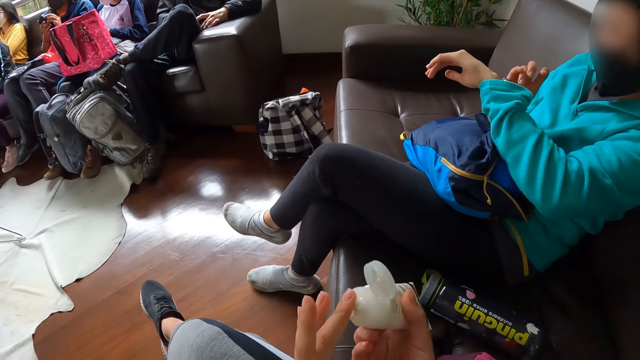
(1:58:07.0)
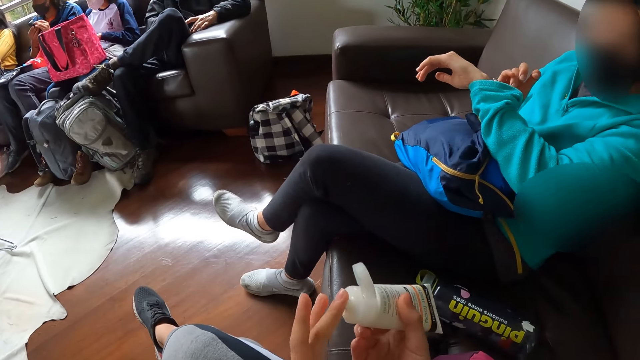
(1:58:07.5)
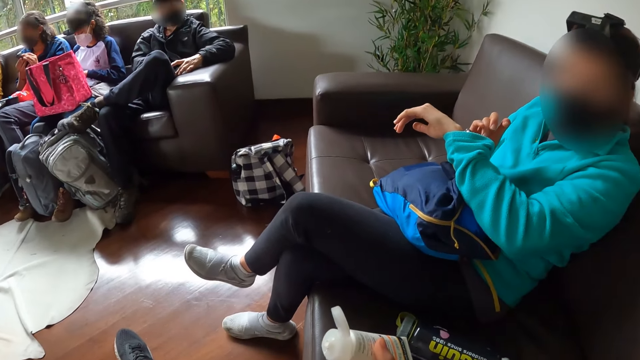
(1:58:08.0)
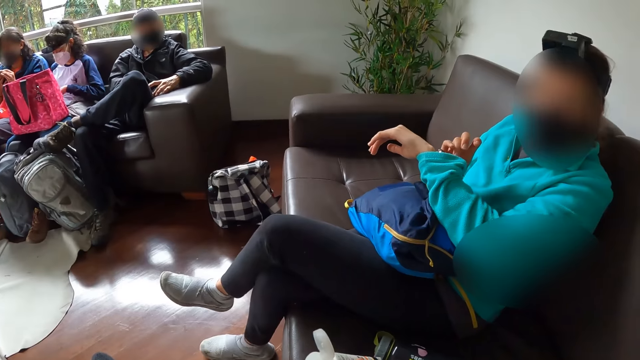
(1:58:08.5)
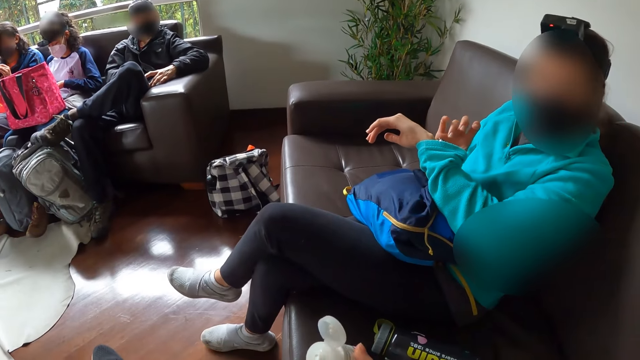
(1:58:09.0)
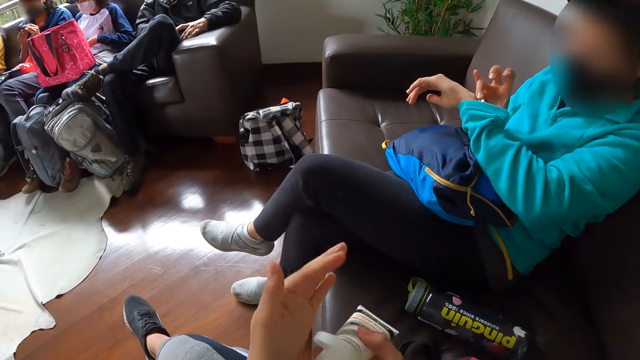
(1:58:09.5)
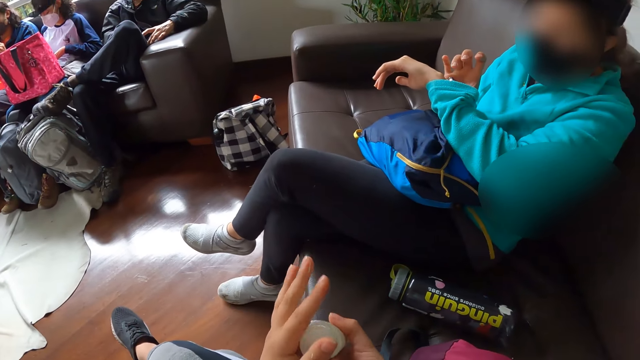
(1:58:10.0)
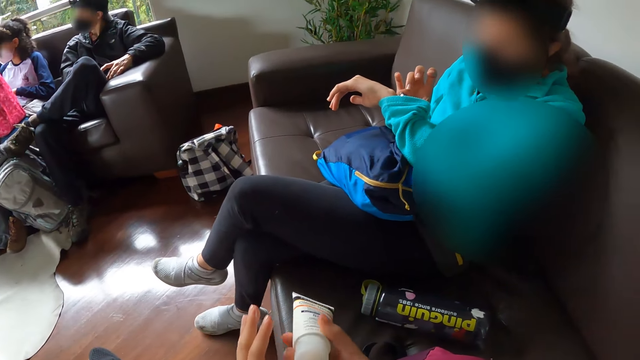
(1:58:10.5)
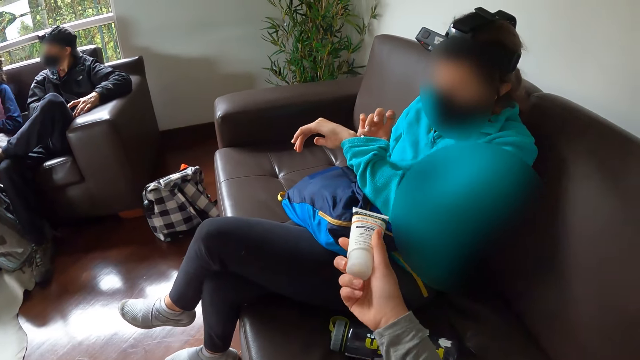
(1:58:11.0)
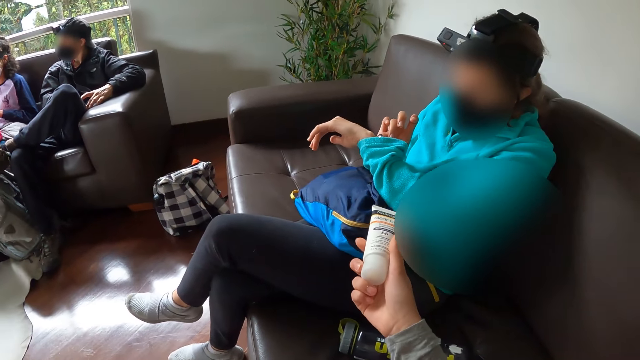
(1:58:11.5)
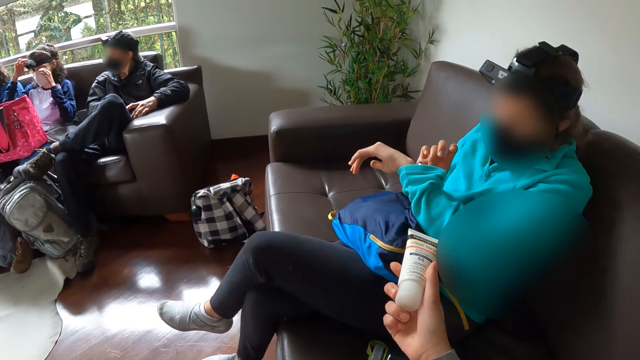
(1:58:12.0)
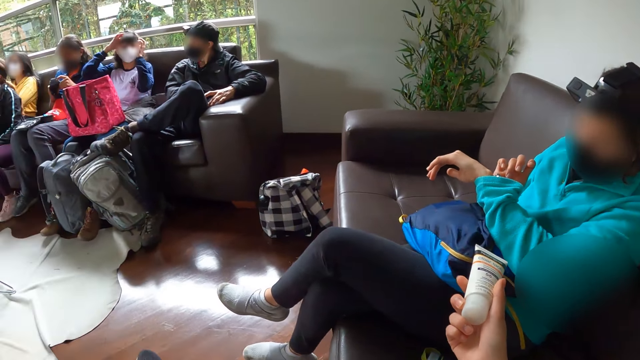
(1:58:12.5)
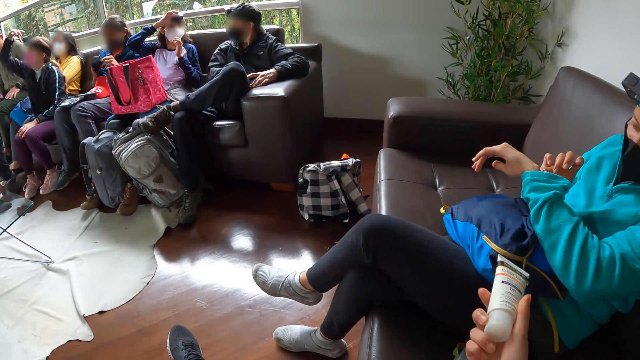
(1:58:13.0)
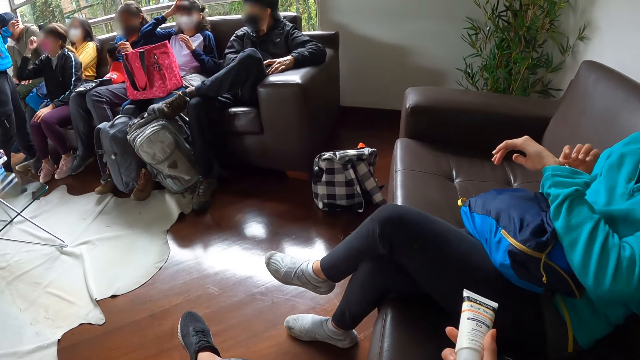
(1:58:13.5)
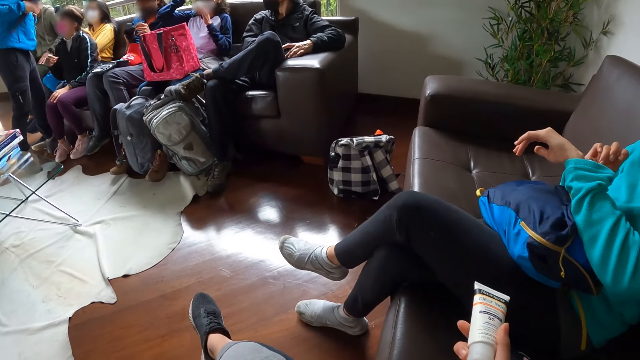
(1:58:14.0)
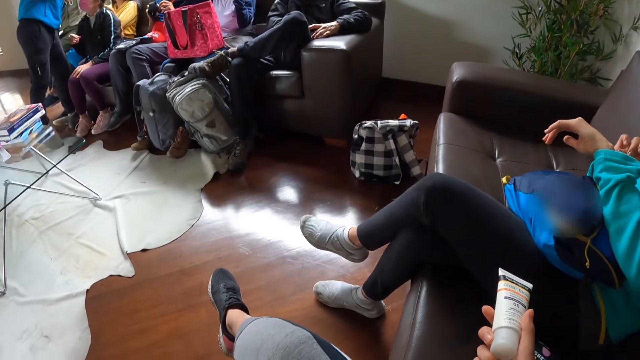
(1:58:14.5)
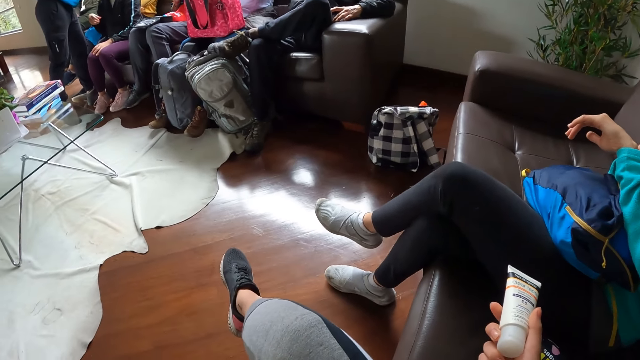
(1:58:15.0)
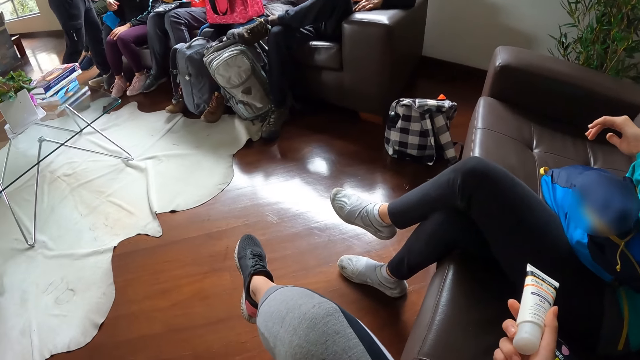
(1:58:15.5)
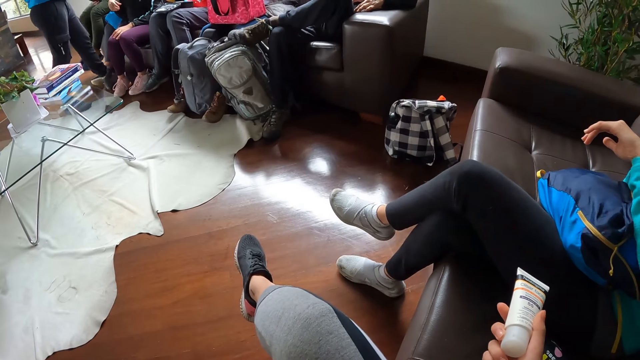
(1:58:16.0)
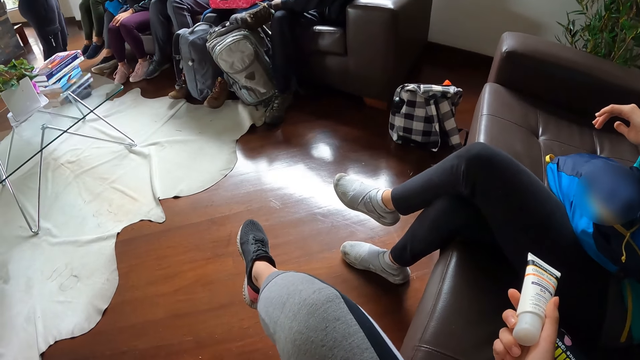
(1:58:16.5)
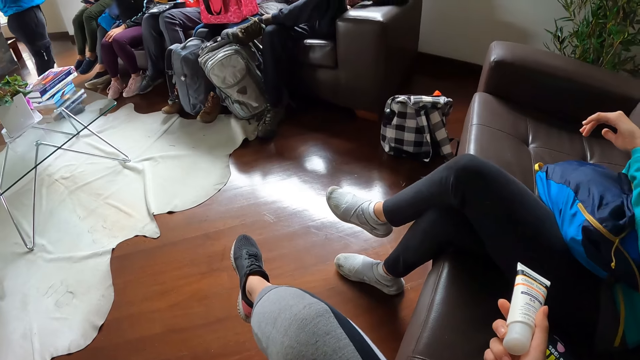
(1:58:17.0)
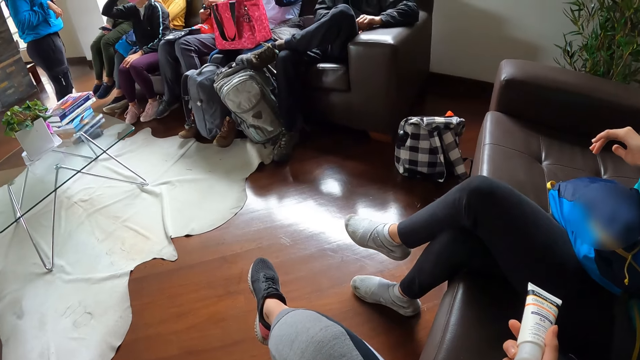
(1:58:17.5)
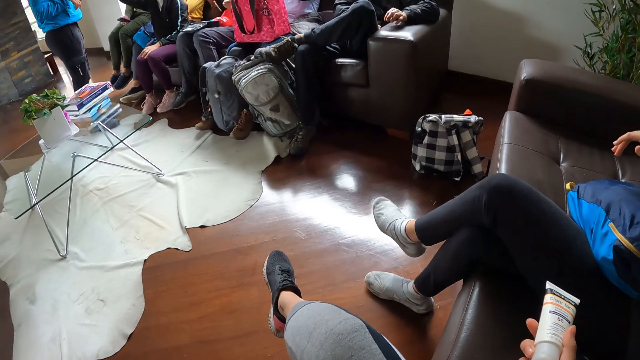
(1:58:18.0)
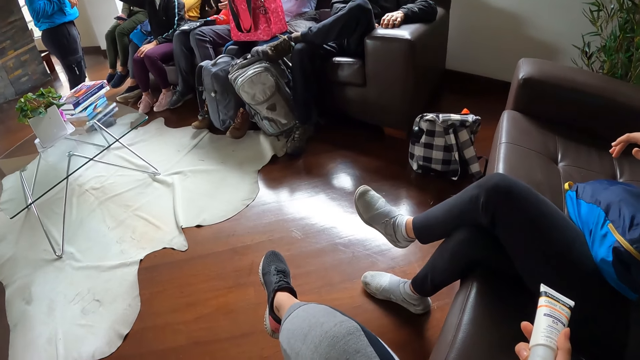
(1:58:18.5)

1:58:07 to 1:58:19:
The camera wearer takes the ointment remains from the tube of ointment or lotion bottle in her right hand with her left hand. She applies the lotion on the face. A woman operates a wristwatch on her left hand with her right hand. The camera wearer covers the tube of ointment lid with her left hand. She passes the tube of ointment to the woman with her right hand. She holds the lotion bottle.

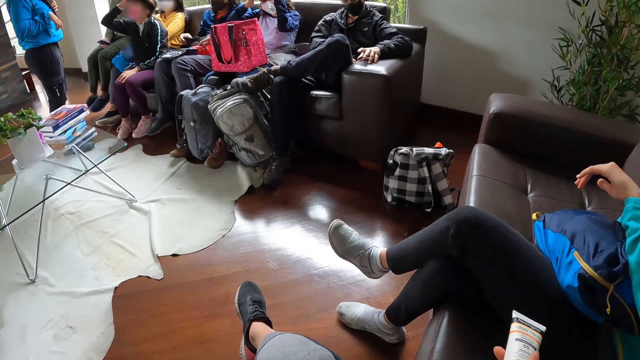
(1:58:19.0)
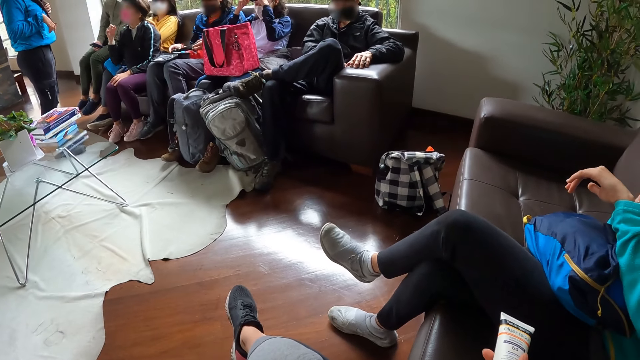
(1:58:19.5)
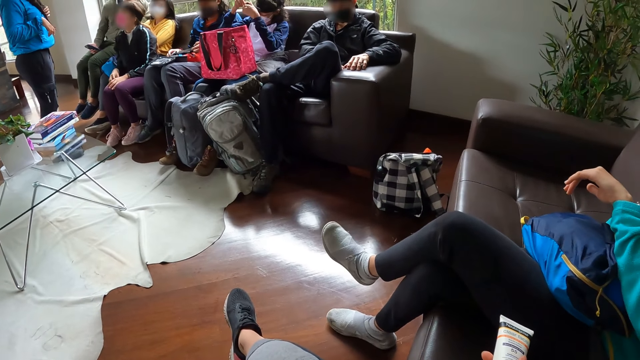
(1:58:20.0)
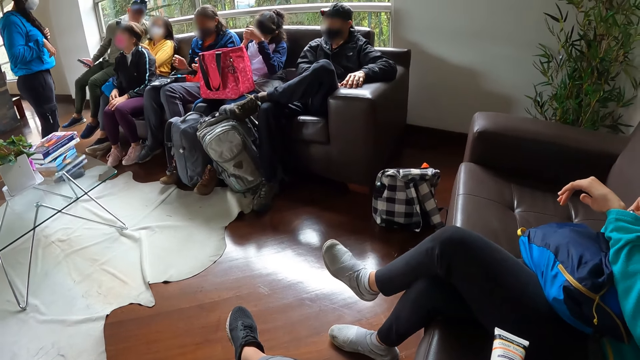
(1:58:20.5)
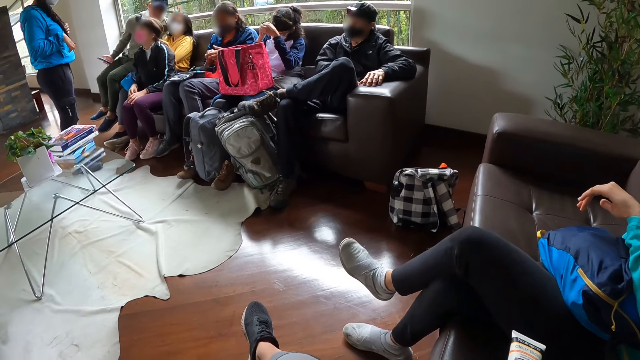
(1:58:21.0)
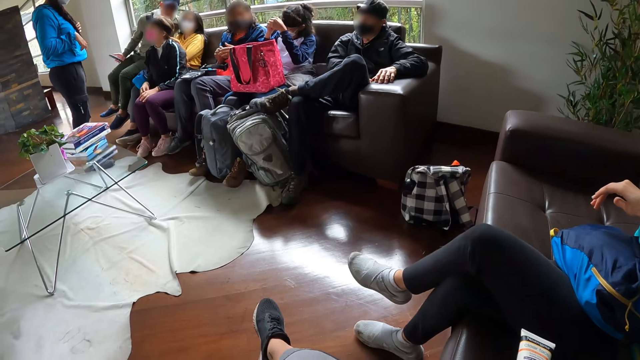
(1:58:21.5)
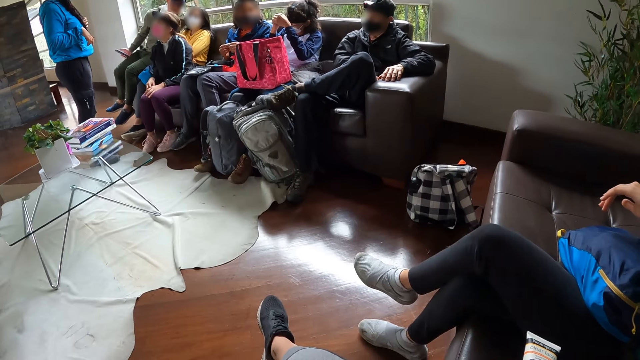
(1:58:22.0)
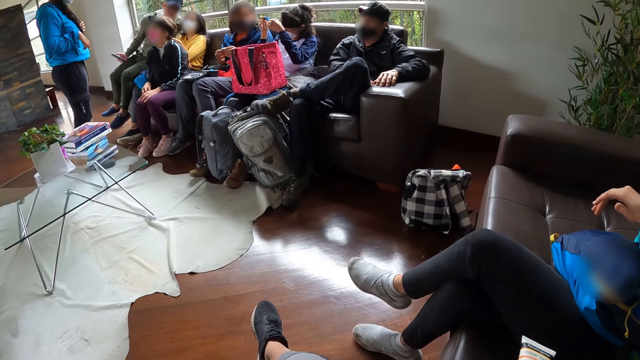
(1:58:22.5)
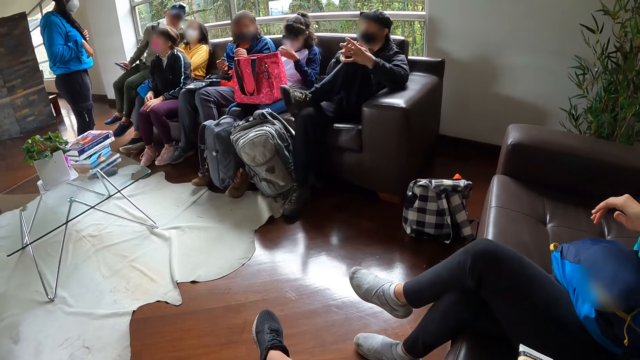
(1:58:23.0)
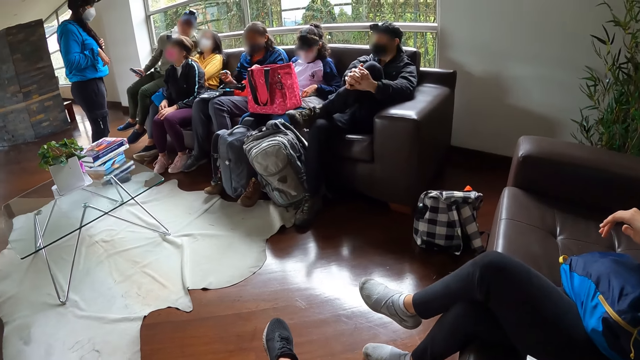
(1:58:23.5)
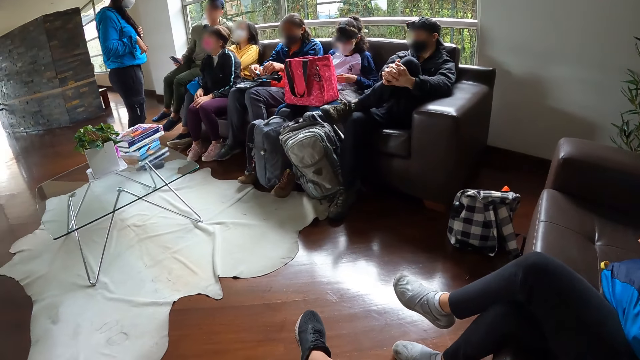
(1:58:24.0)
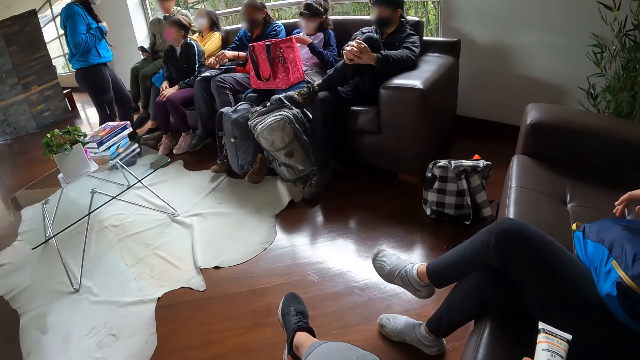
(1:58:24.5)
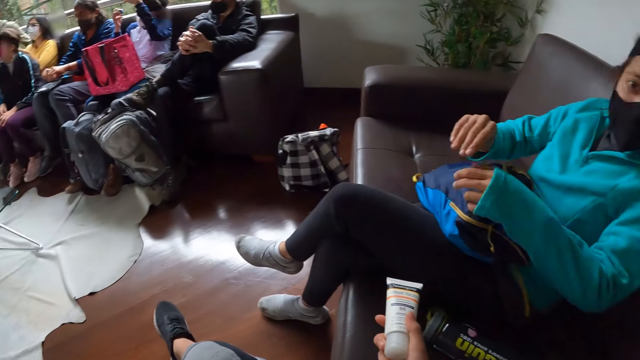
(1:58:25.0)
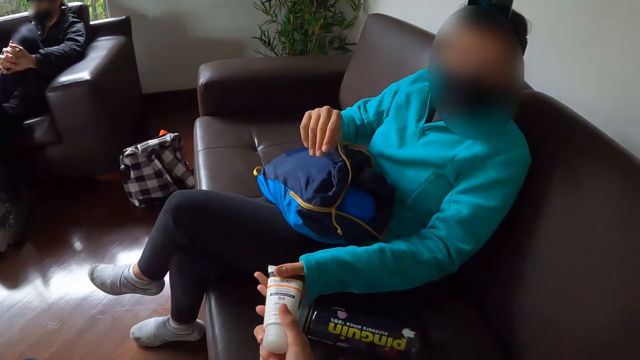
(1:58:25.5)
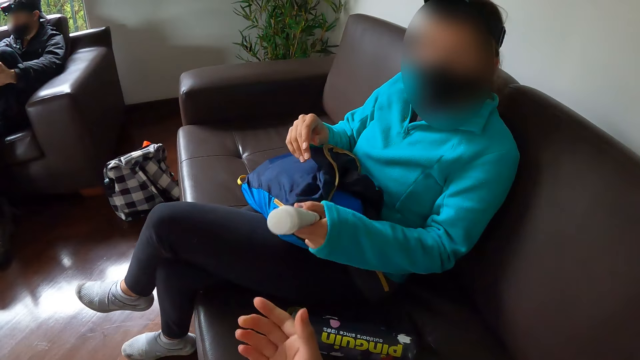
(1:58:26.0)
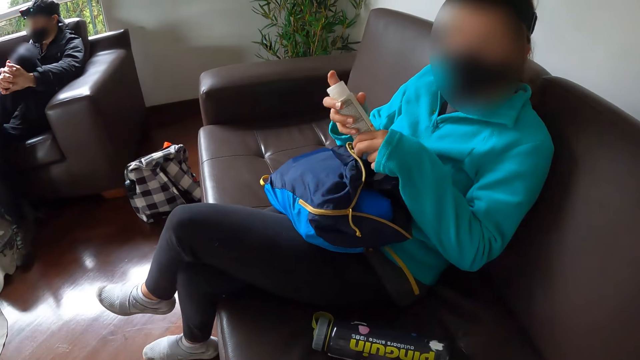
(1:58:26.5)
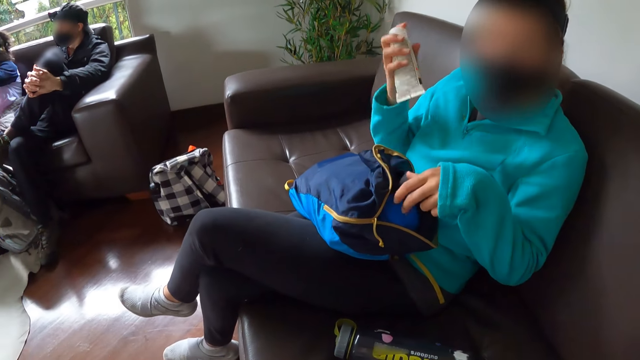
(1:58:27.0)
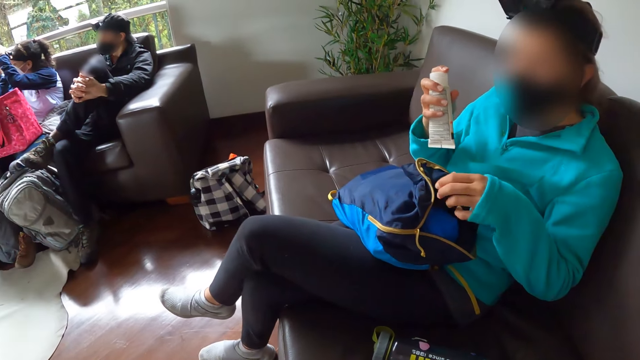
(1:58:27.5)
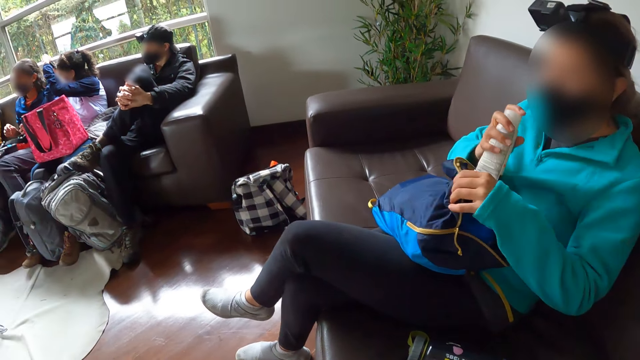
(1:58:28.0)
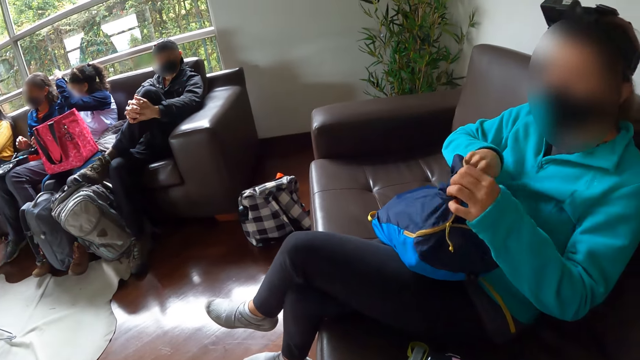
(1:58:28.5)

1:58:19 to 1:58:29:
A woman collects the tube of ointment from the camera wearer with her left hand. The woman passes the tube of ointment to her right hand. The woman drops the tube of ointment inside the bag on her lap with her right hand and holds the bag on her lap with her left hand.
